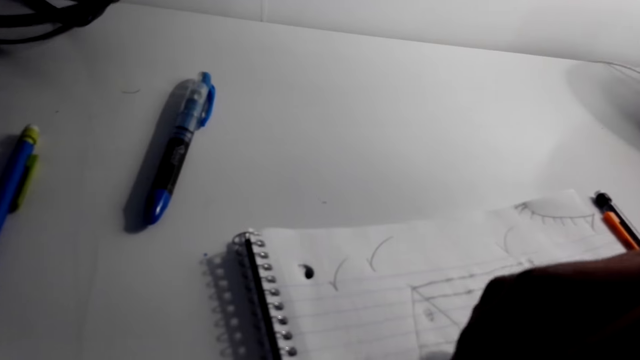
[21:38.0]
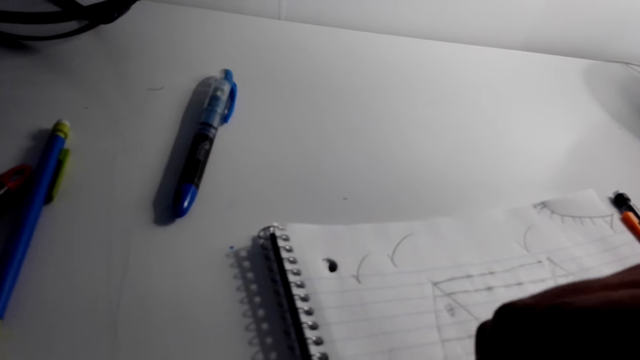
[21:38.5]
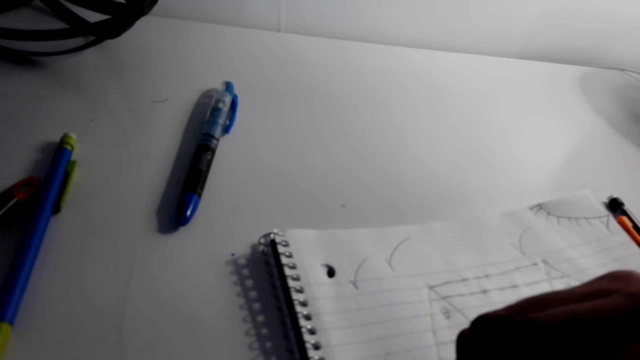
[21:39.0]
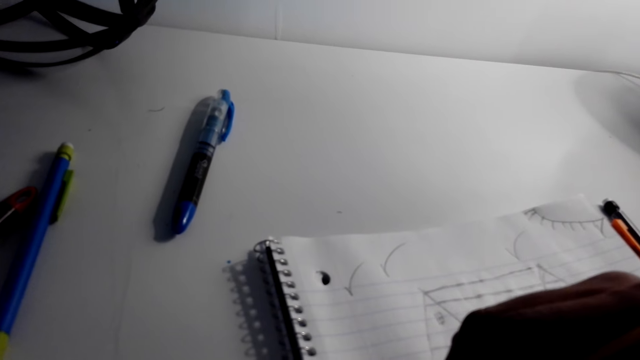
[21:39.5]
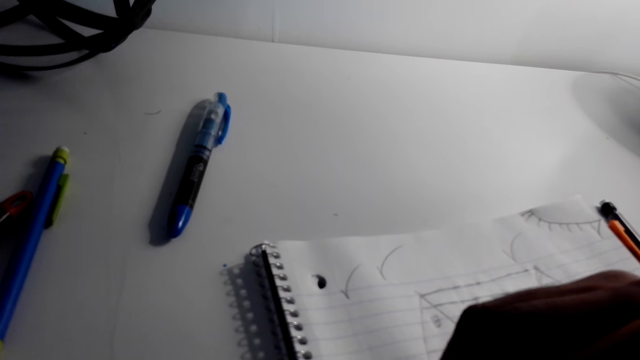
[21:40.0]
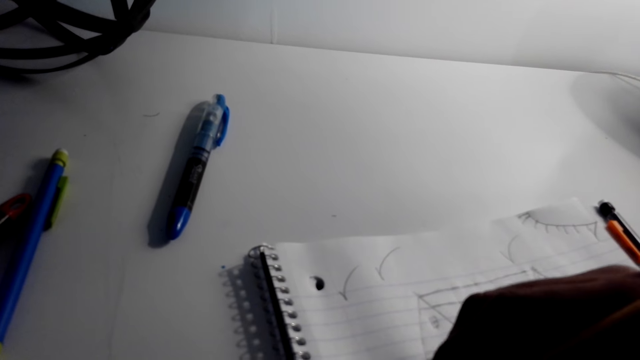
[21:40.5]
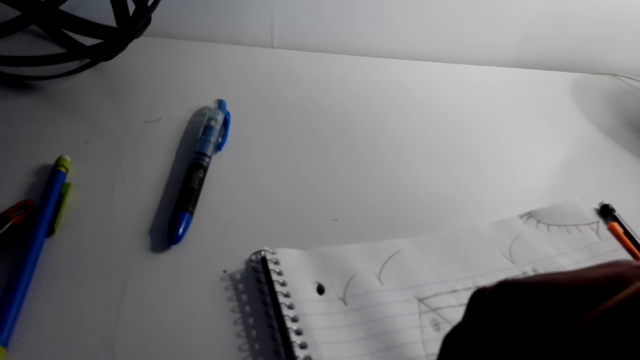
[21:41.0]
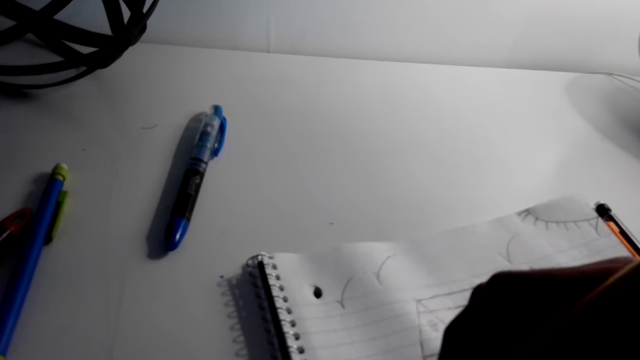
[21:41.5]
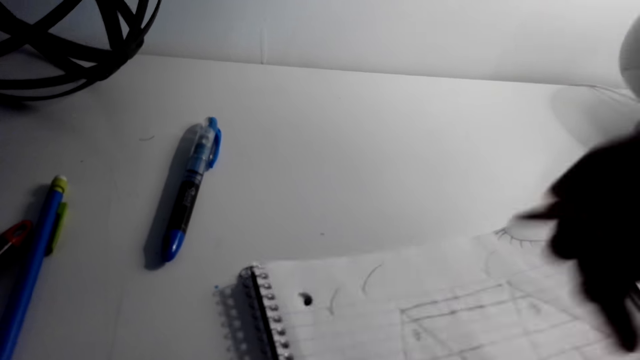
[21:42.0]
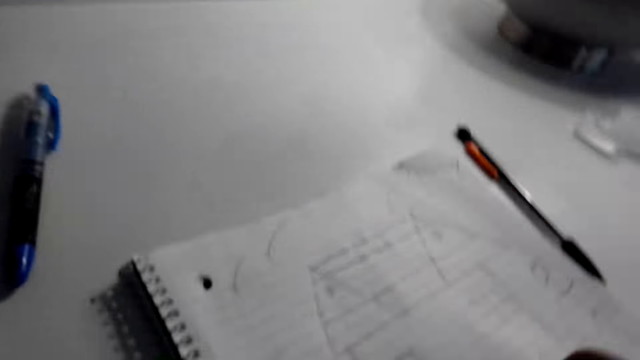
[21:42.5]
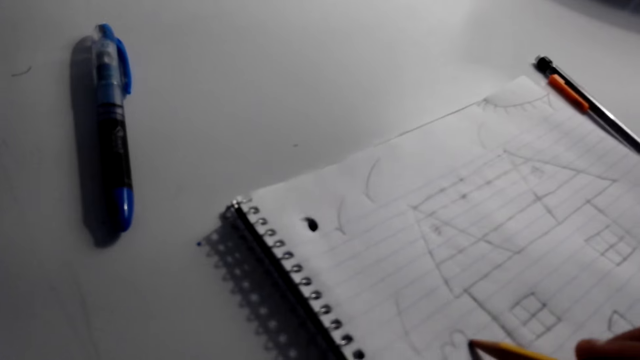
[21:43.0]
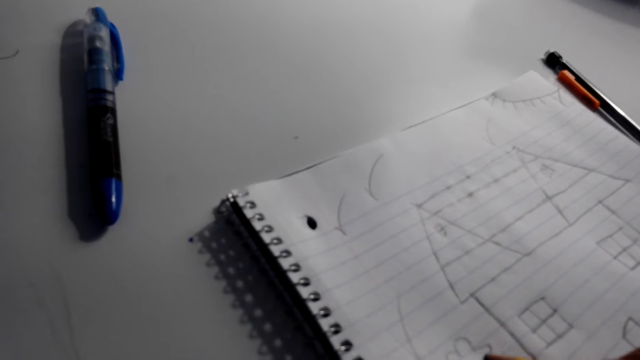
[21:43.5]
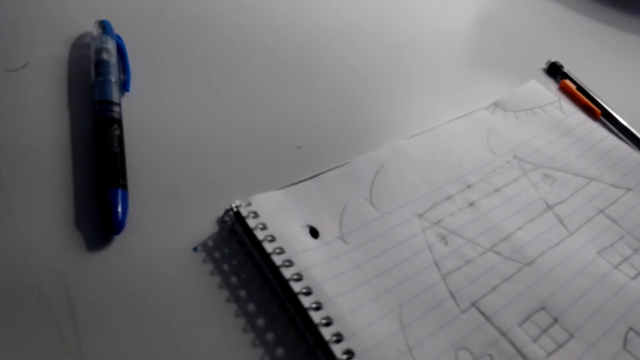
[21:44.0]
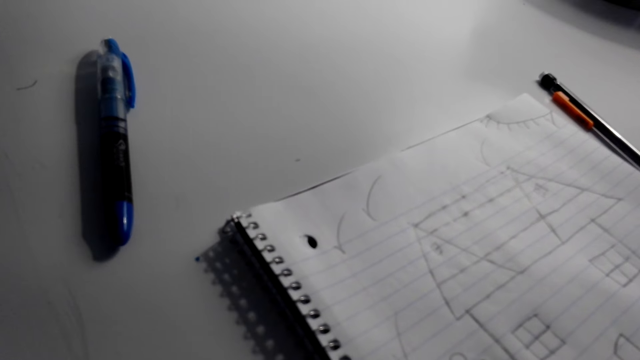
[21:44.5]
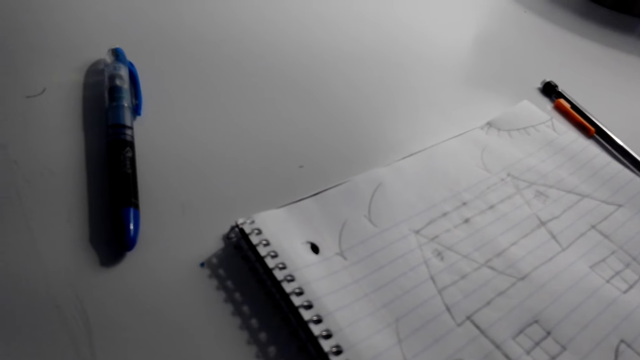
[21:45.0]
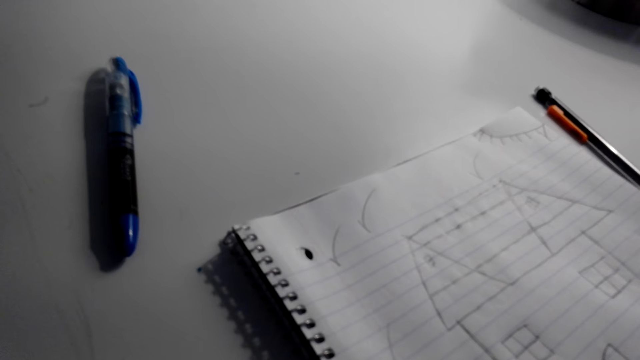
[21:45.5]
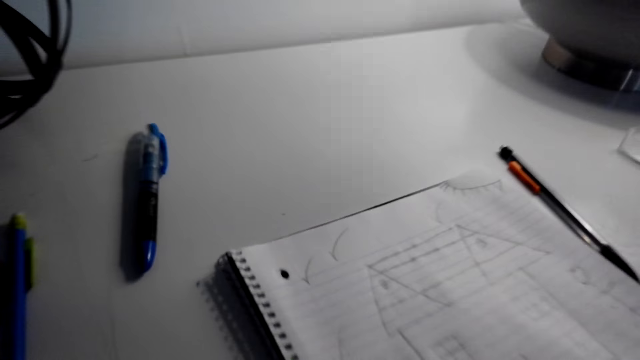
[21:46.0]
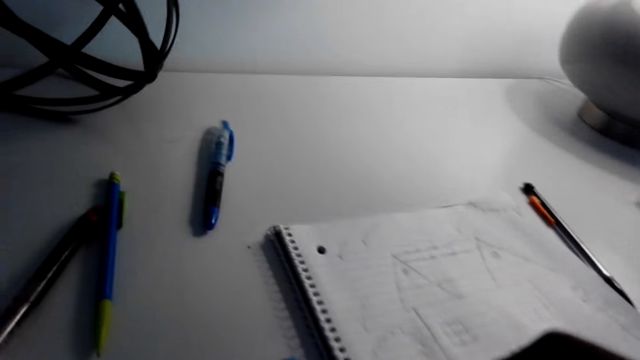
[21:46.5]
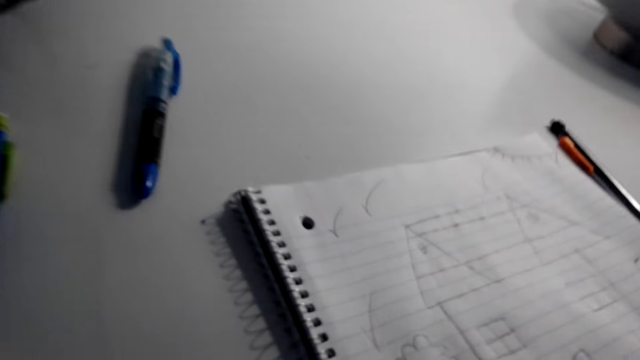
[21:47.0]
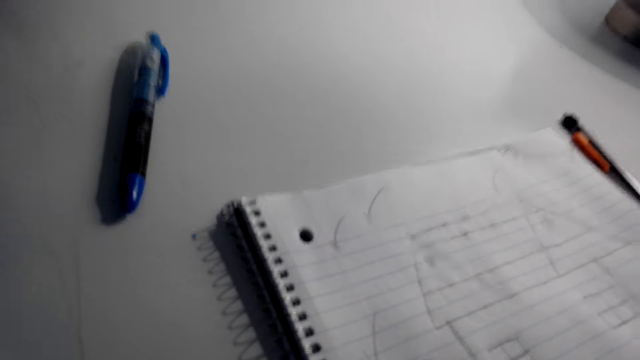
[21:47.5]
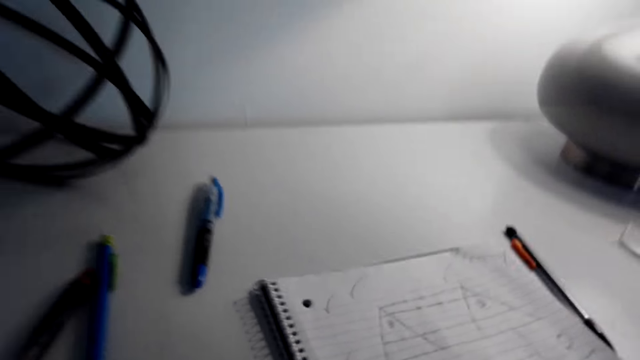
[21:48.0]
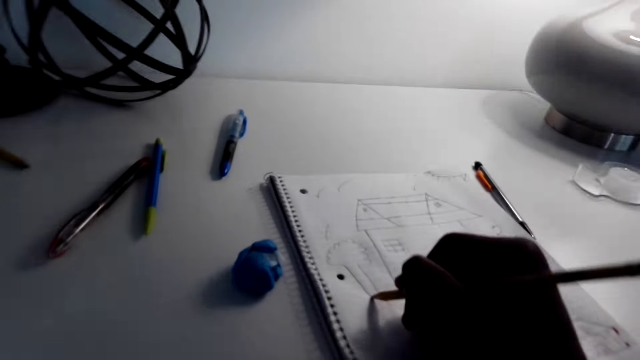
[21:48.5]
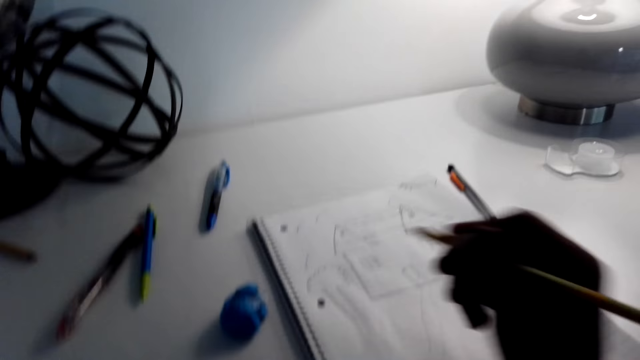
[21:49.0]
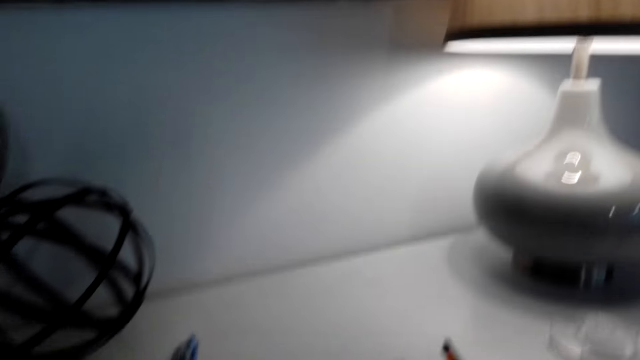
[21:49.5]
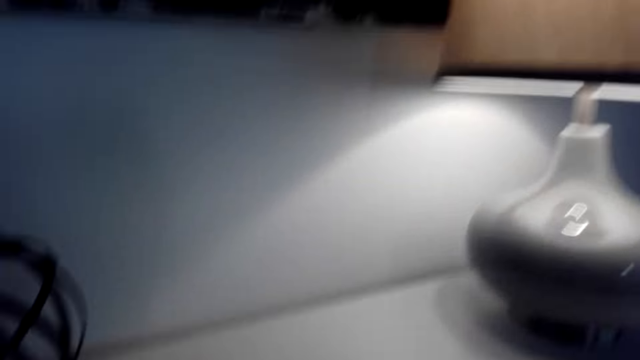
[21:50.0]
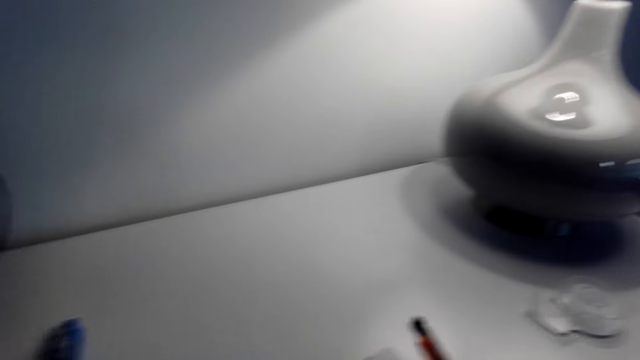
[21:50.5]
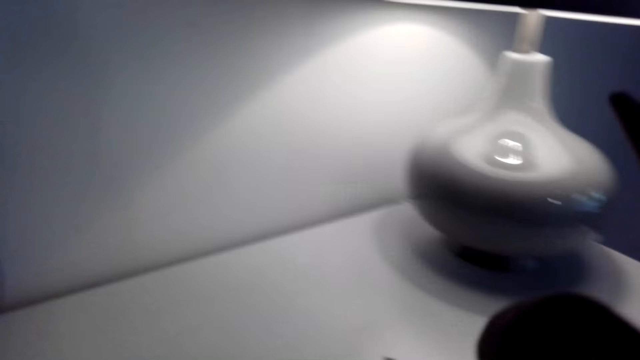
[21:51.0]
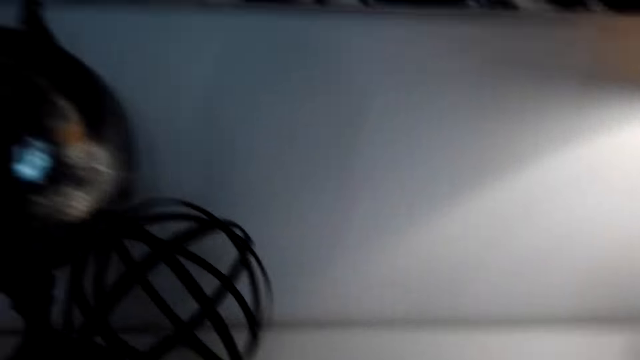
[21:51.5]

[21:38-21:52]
The camera wearer draws on the paper. He moves his pencil off from the book.

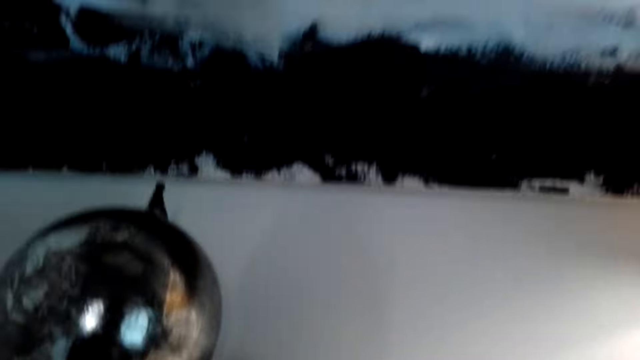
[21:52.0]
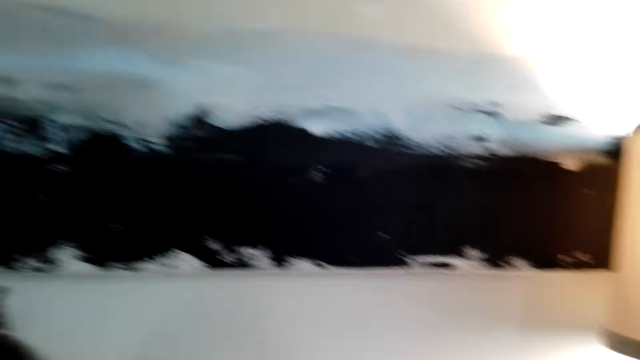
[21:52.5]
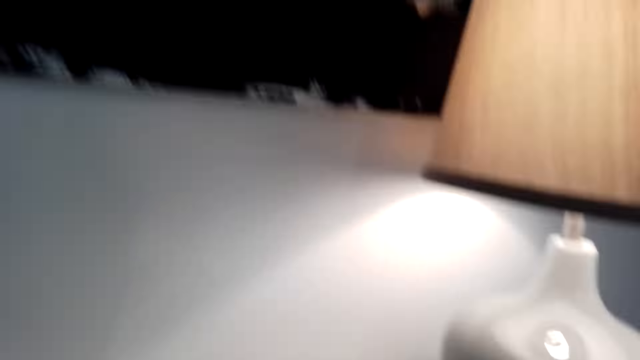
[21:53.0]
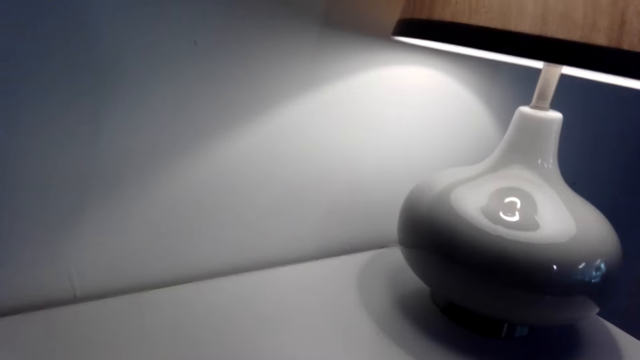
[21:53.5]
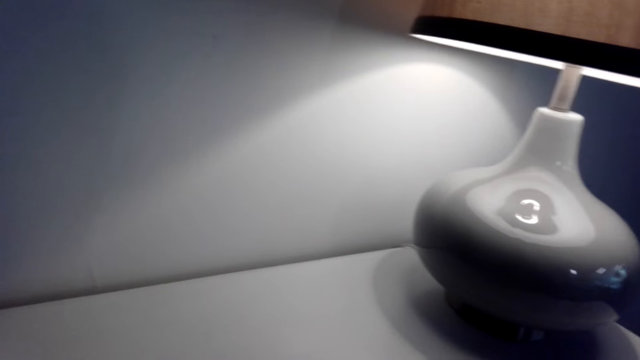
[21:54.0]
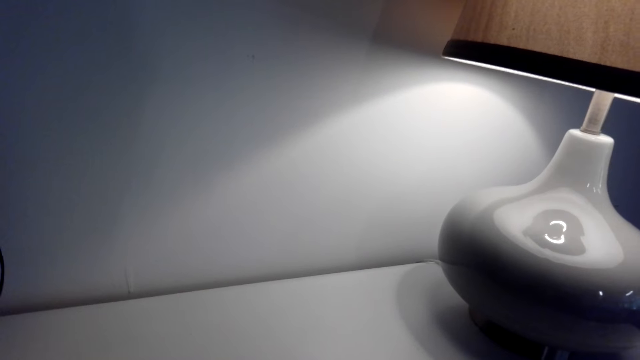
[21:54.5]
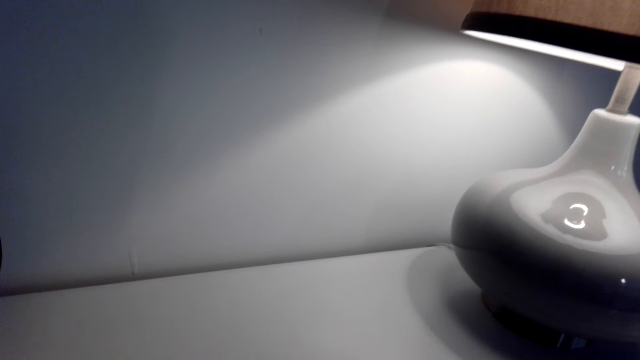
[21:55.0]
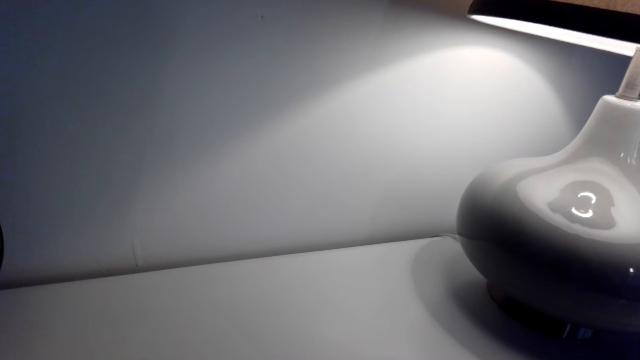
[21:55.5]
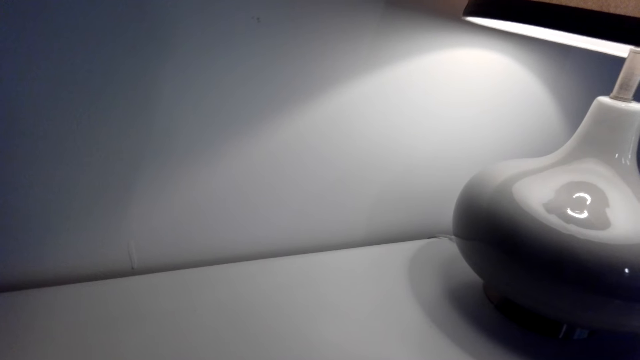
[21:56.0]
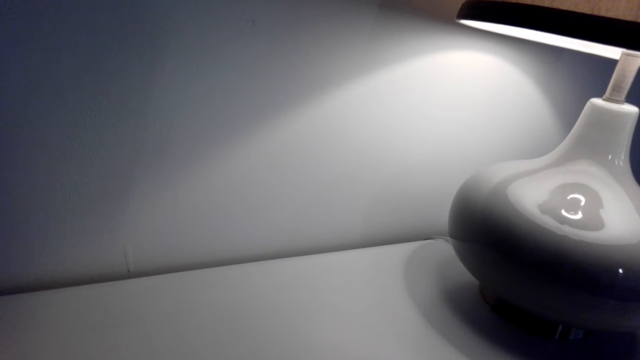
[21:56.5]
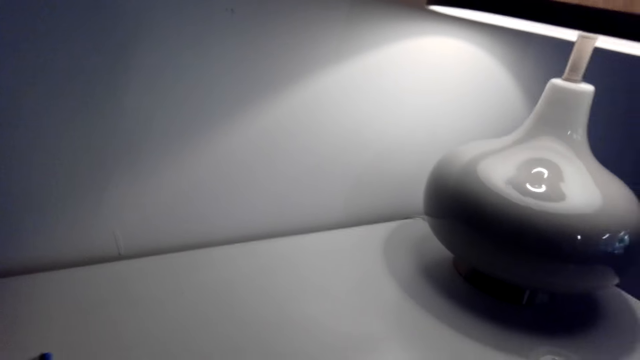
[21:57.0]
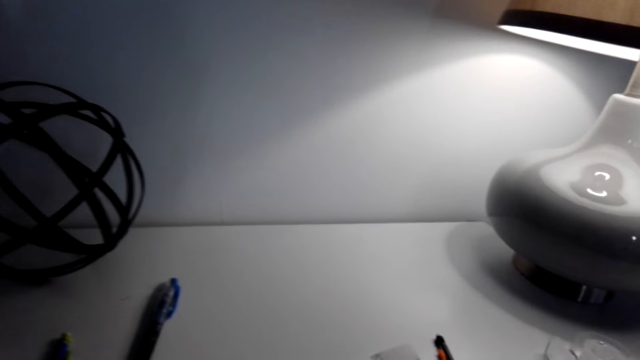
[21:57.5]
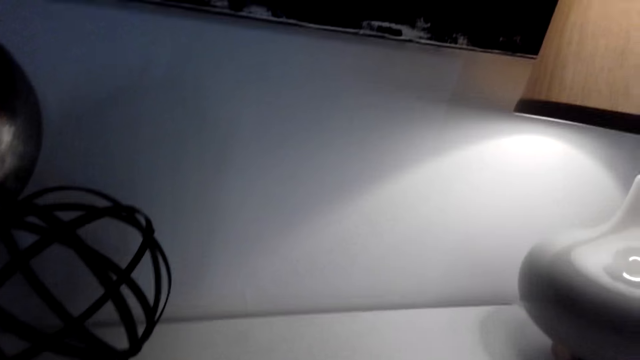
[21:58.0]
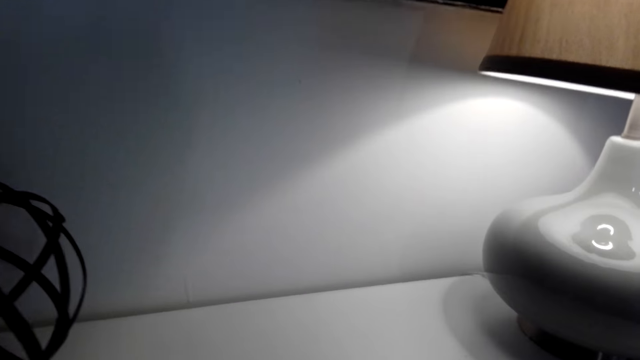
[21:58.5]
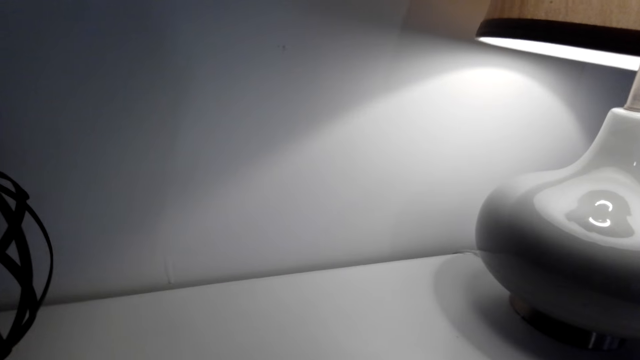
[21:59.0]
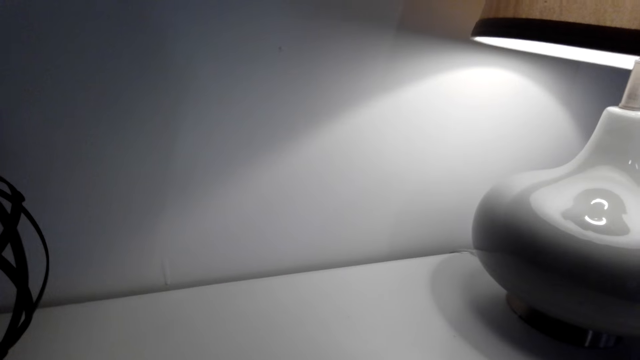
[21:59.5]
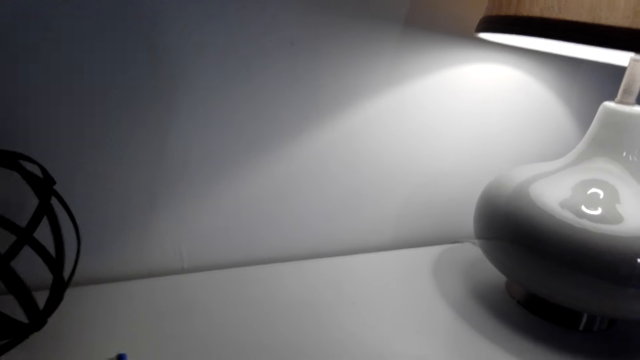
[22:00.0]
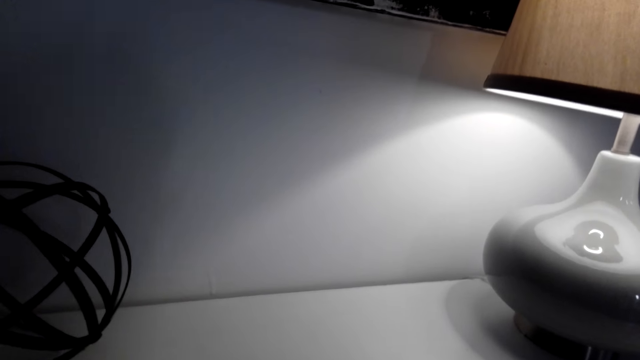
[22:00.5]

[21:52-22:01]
The camera wearer looks around. They rub a small piece of the picture.
